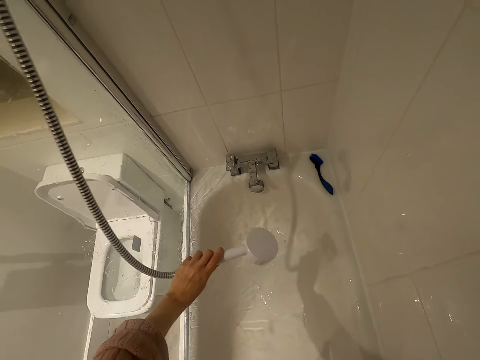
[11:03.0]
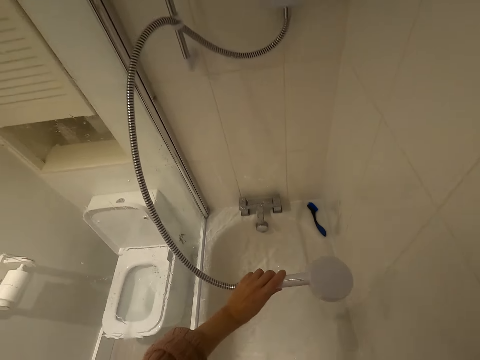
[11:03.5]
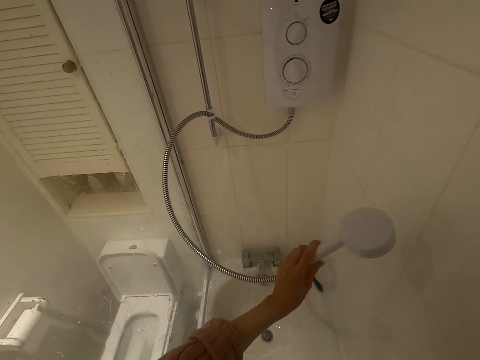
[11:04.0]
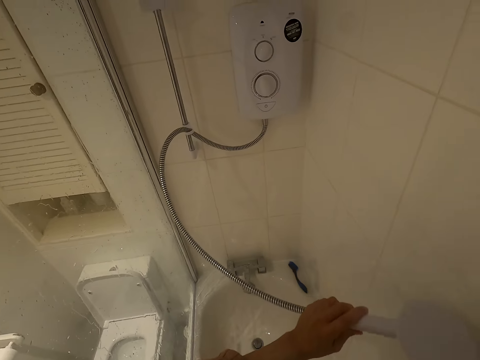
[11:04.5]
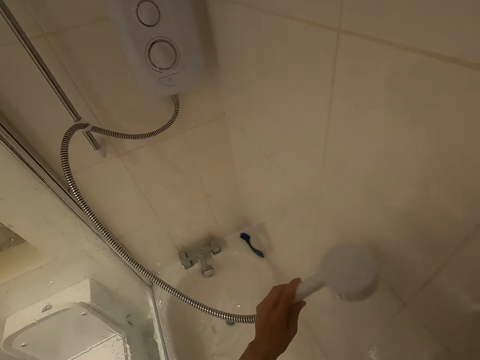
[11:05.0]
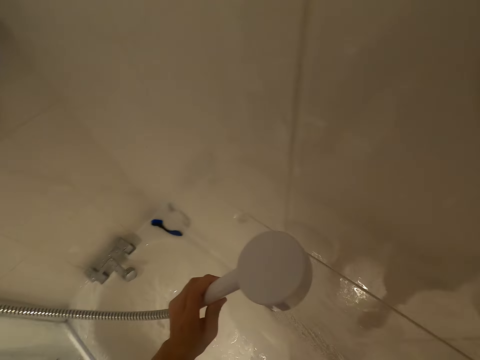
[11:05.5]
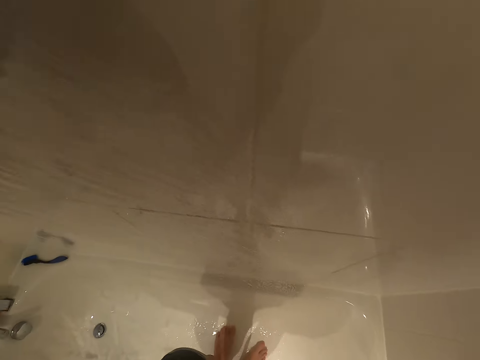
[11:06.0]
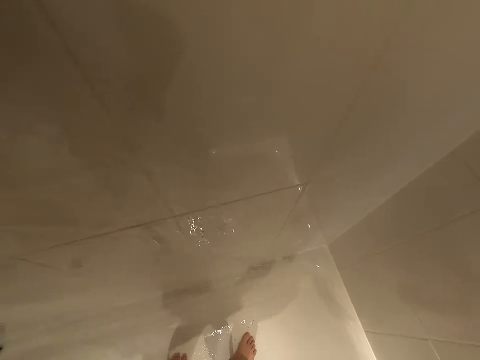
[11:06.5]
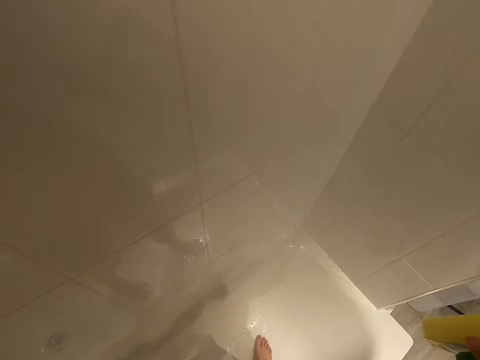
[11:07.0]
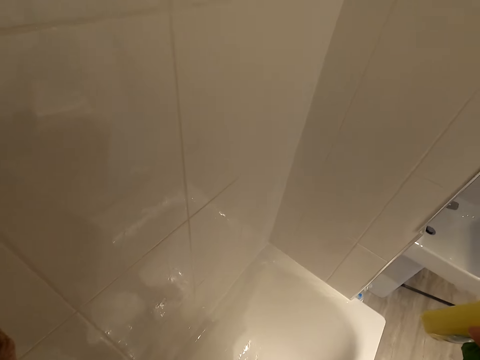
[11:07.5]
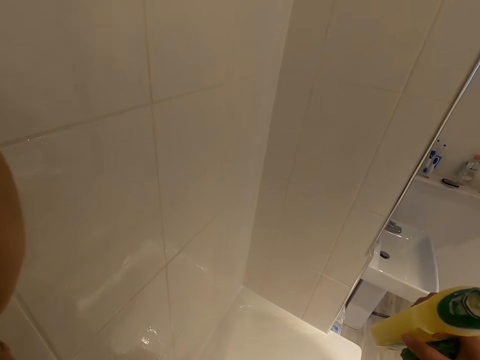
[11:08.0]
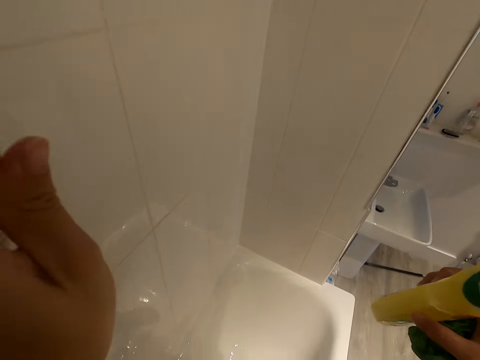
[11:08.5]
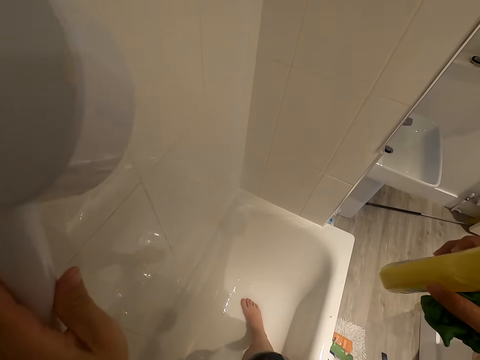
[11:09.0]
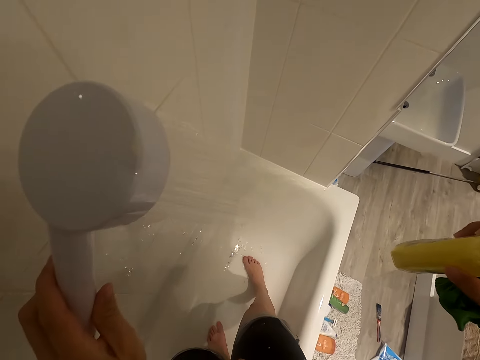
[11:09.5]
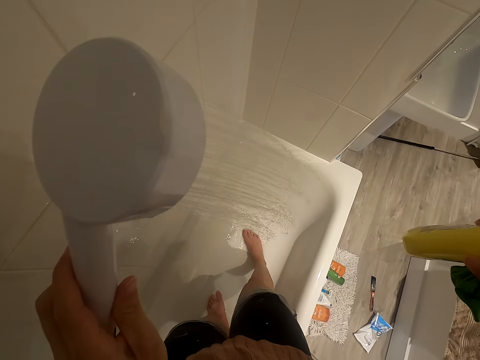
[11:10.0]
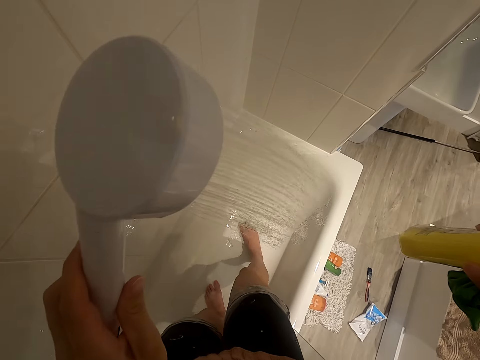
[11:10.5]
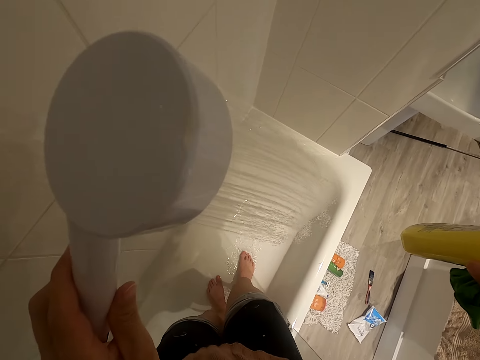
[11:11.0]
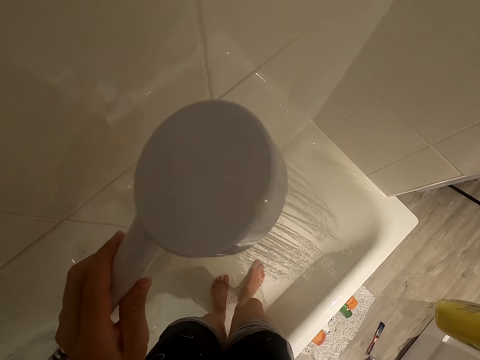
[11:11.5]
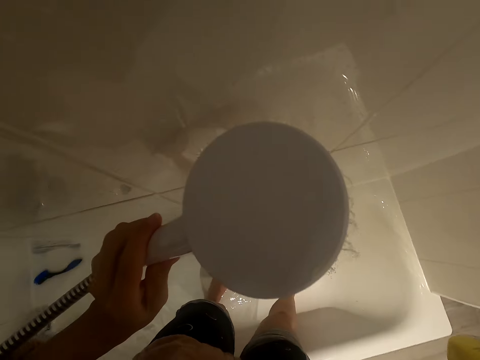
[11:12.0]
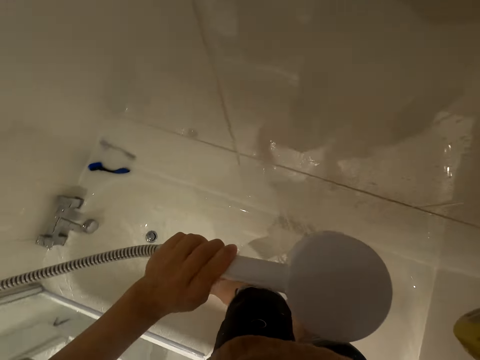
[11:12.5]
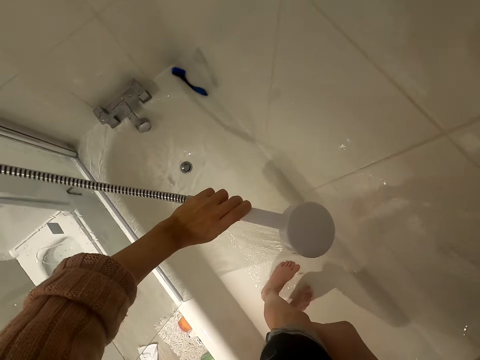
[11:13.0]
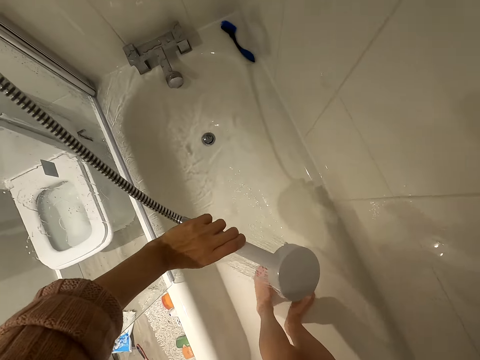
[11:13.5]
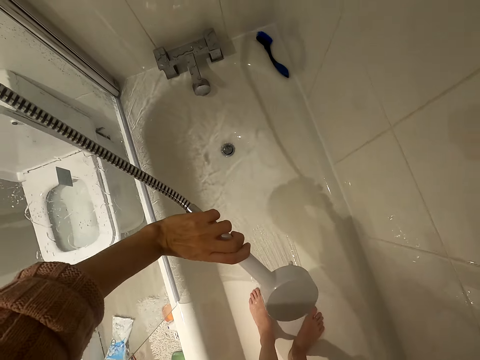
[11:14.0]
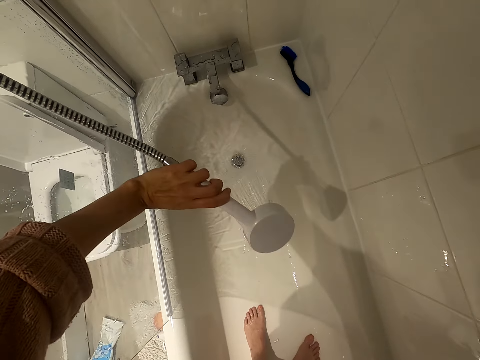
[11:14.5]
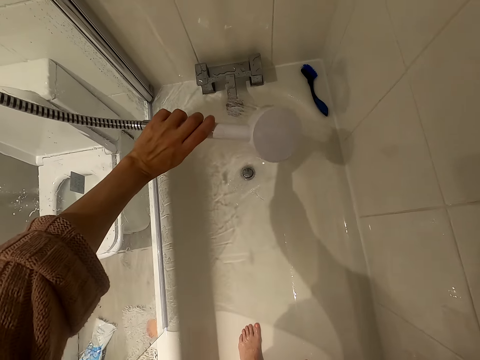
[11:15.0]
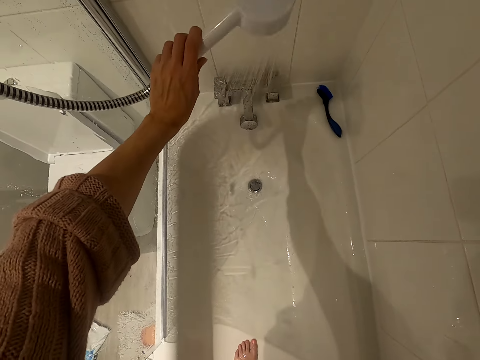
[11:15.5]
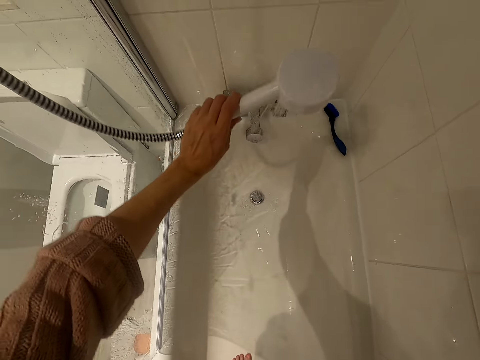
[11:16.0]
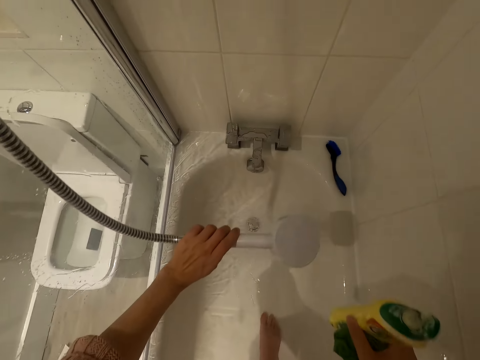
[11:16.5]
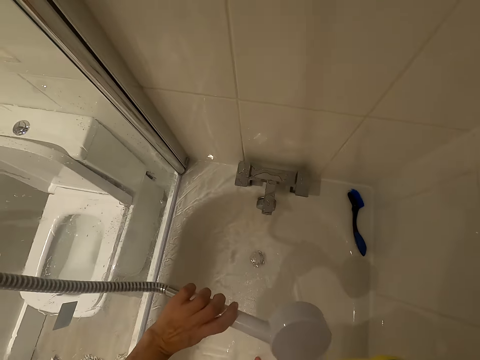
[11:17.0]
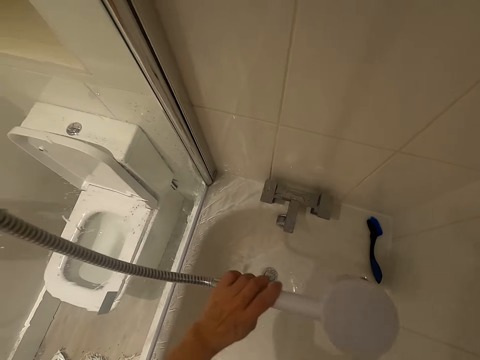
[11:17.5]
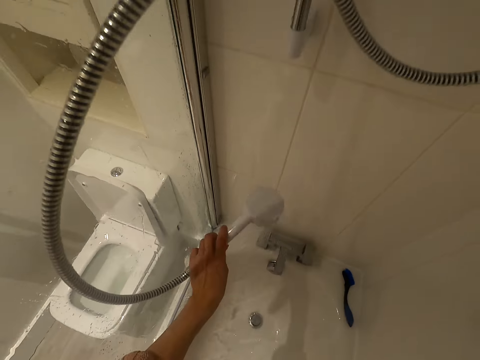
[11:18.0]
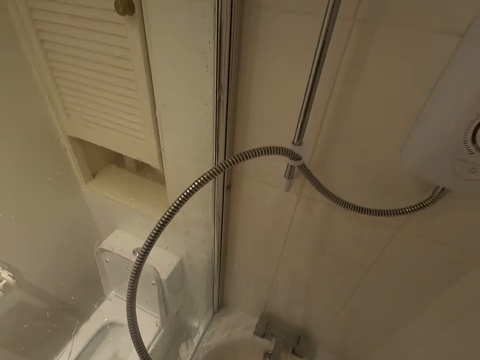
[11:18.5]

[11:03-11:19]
The camera wearer rinses the wall. She rinses the bathtub. She moves her leg. She rinses the bathtub.

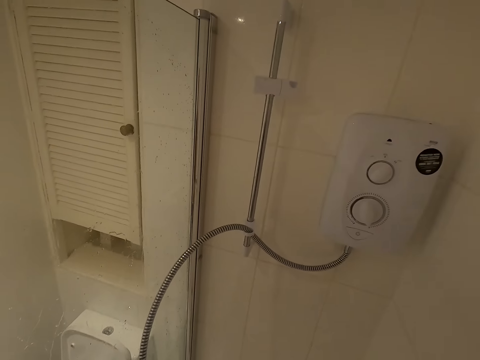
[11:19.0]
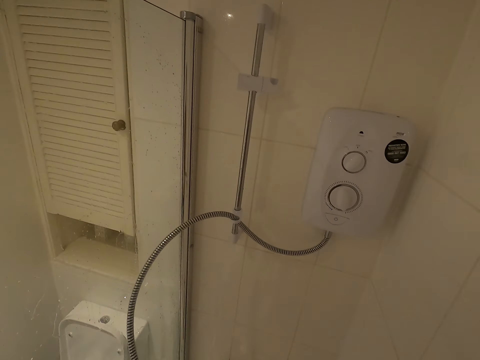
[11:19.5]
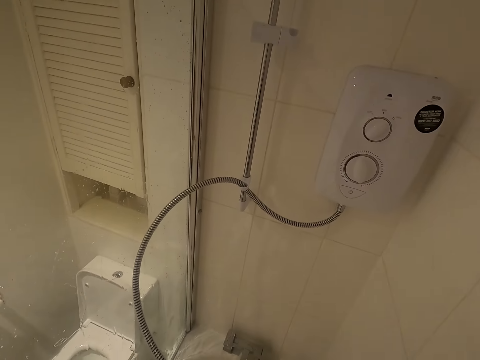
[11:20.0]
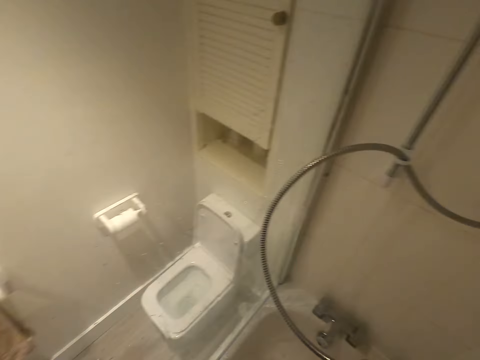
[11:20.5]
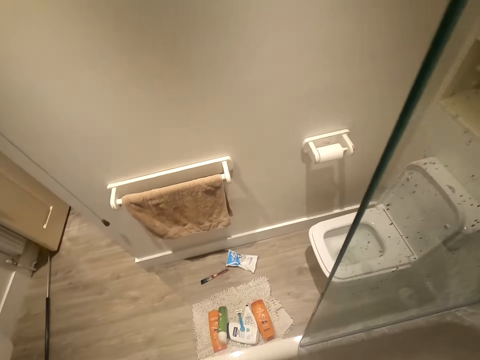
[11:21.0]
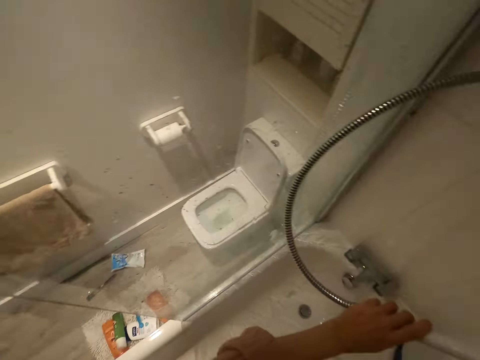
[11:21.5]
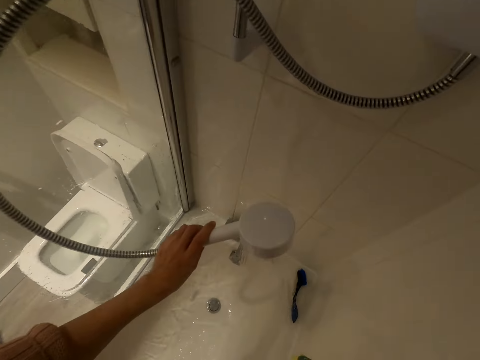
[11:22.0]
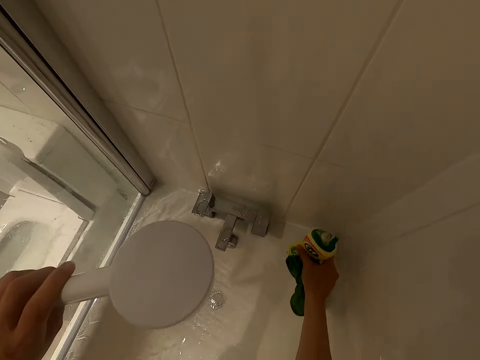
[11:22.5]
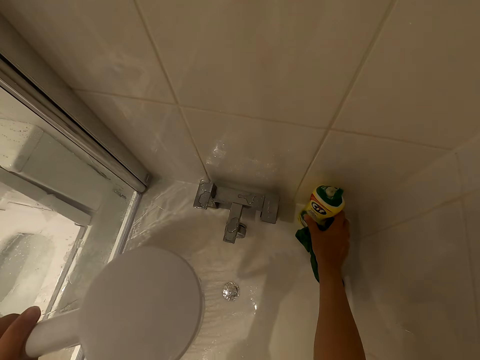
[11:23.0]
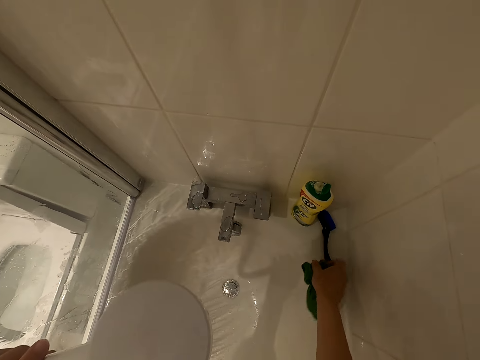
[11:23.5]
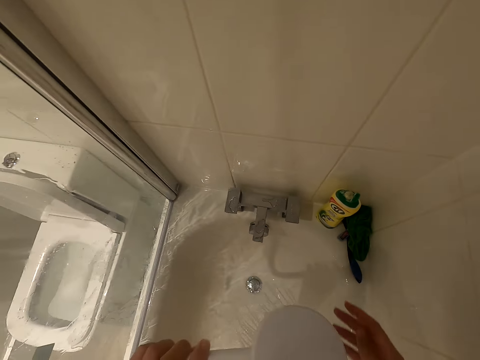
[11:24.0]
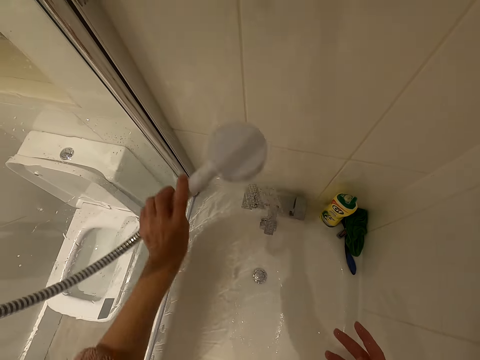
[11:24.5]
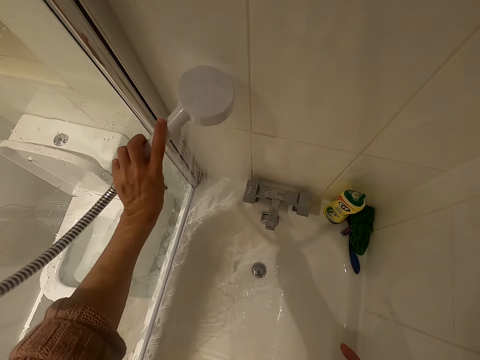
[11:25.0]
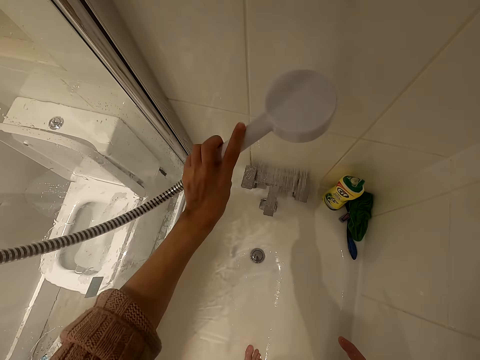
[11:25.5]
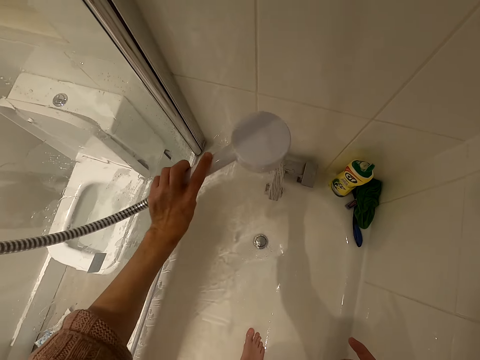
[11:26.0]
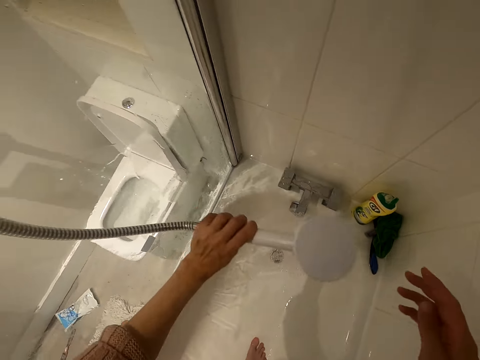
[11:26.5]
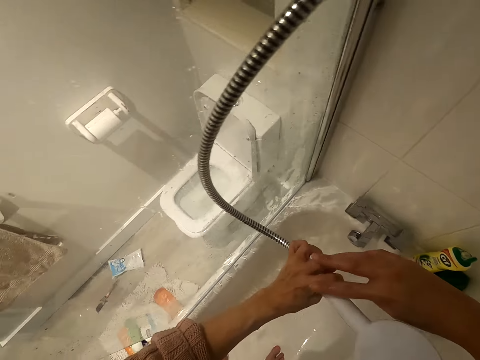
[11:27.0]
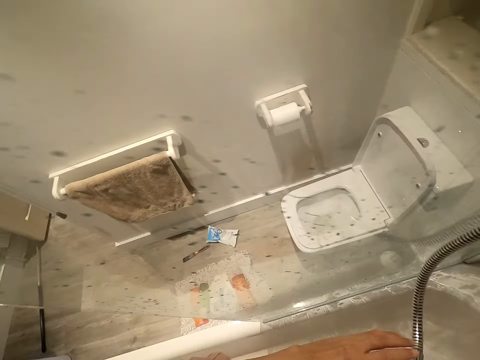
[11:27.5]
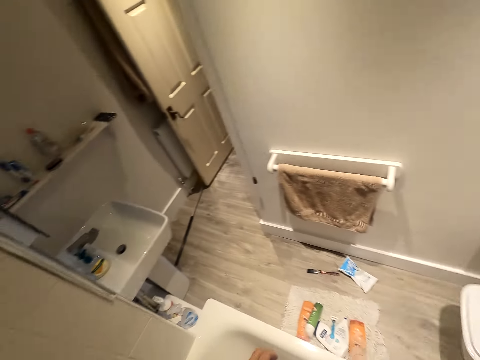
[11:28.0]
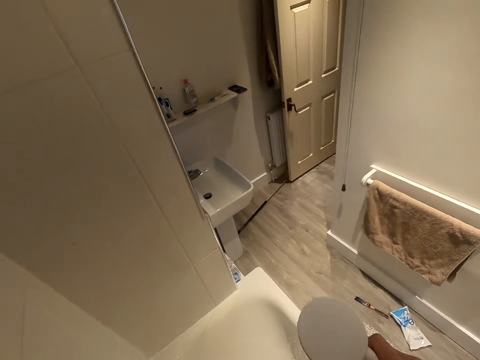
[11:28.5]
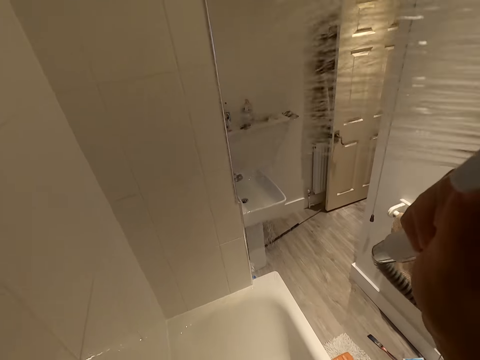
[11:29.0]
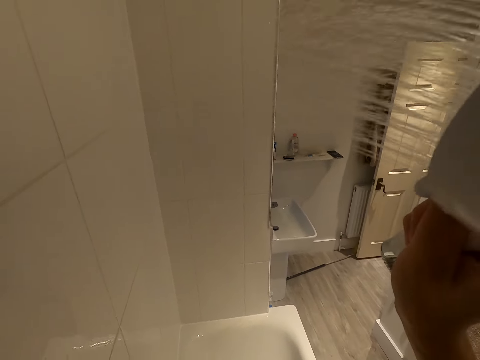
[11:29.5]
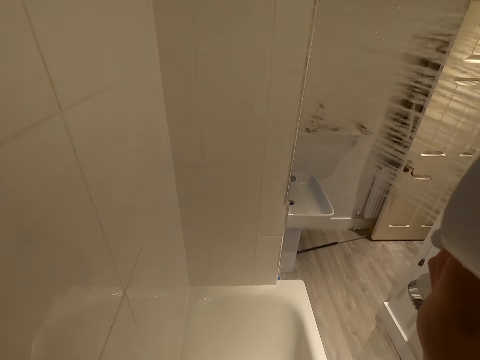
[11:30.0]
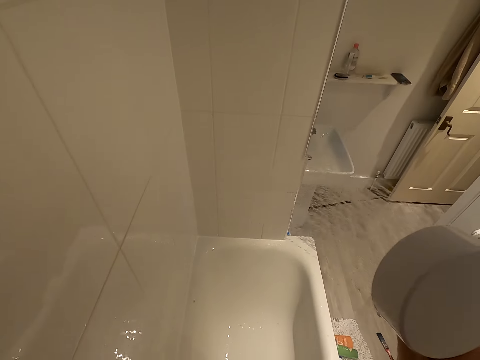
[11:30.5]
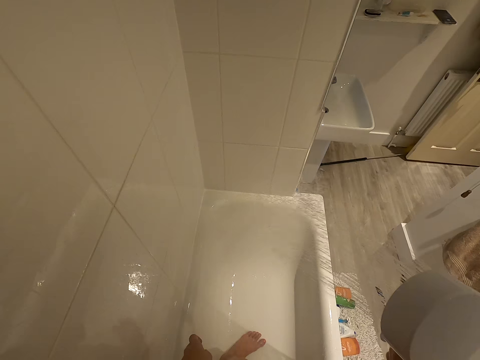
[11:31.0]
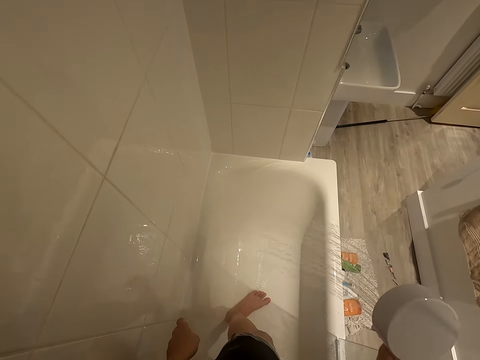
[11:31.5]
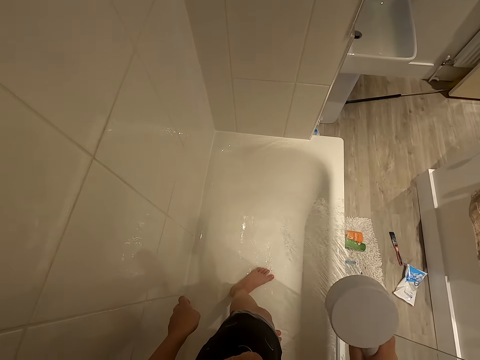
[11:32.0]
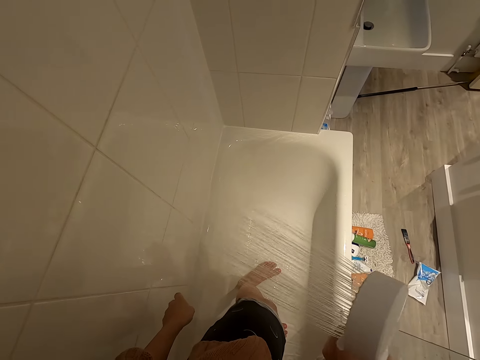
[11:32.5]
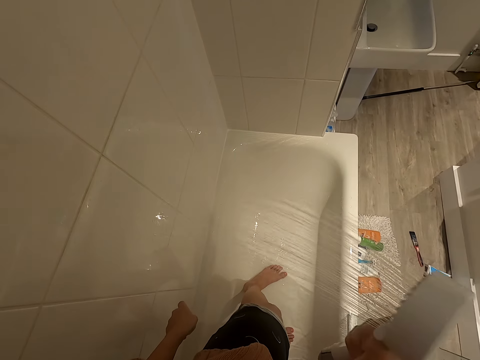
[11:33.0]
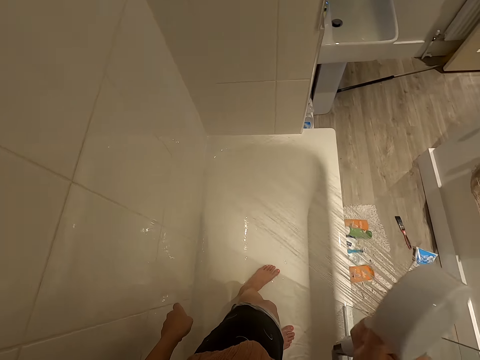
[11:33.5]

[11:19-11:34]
The camera wearer places a soap bottle on the bathtub. They rinse the wall. They rinse the bathtub.
